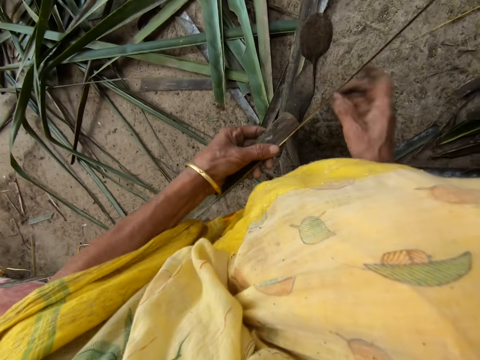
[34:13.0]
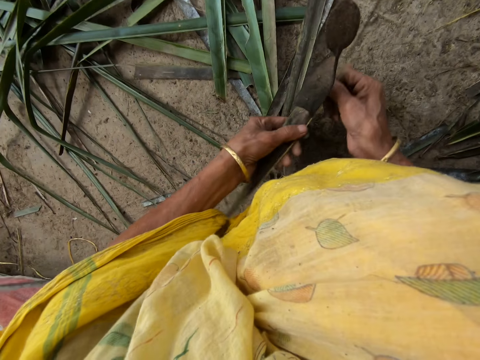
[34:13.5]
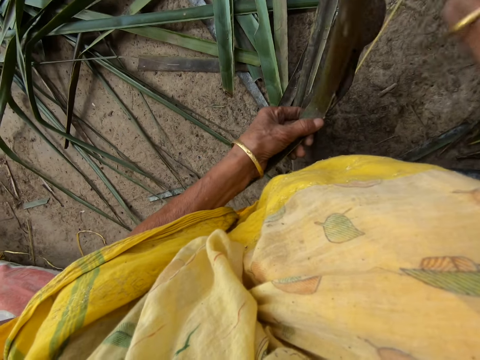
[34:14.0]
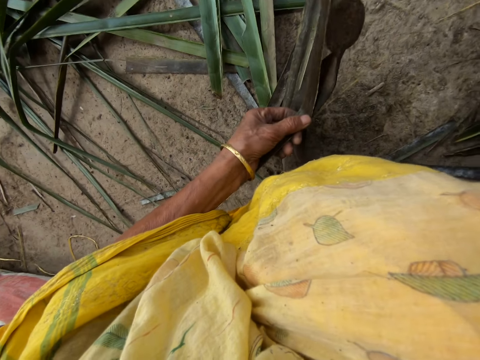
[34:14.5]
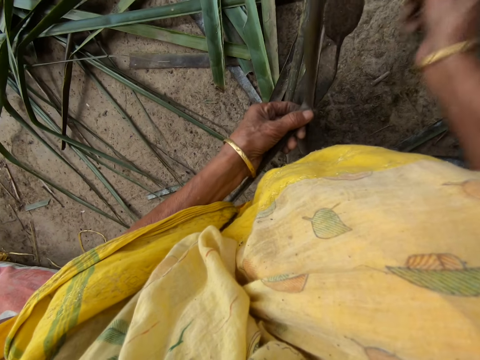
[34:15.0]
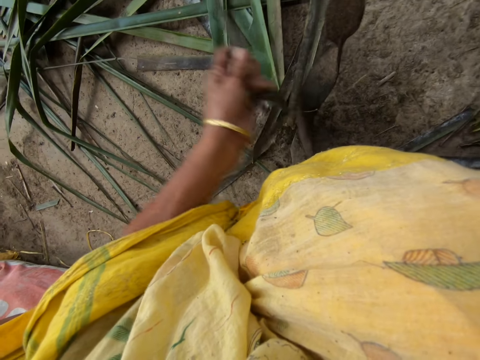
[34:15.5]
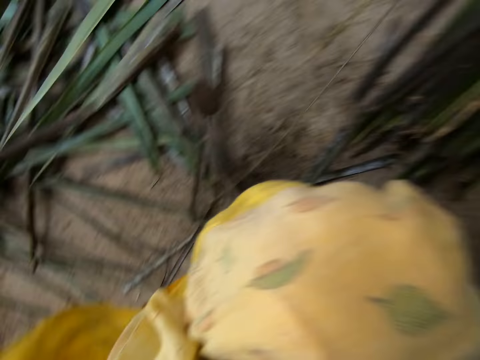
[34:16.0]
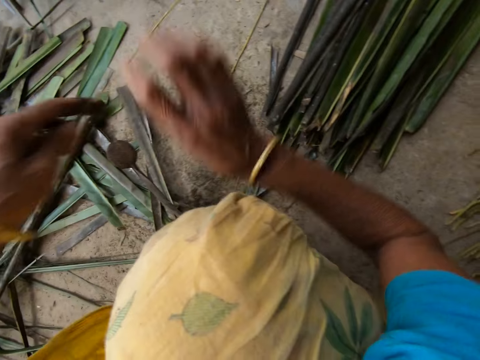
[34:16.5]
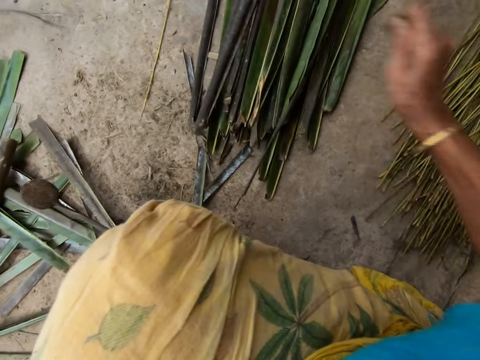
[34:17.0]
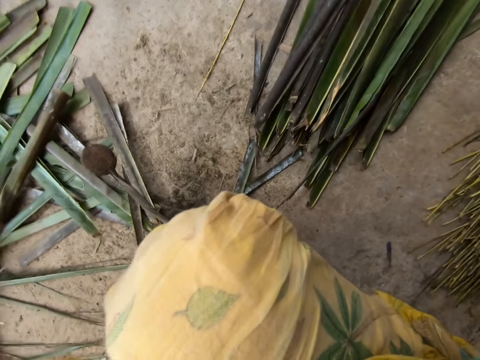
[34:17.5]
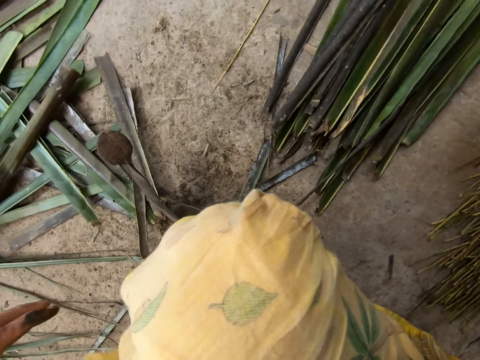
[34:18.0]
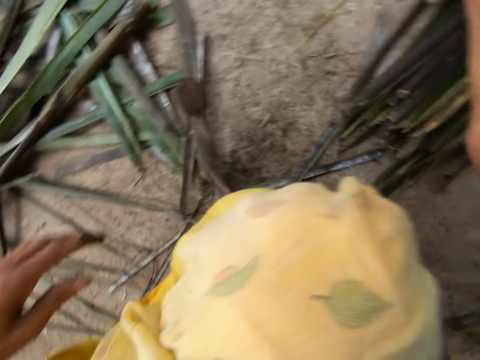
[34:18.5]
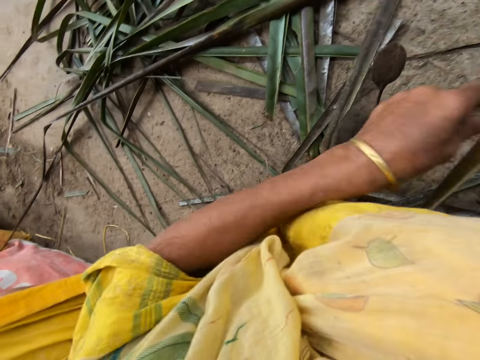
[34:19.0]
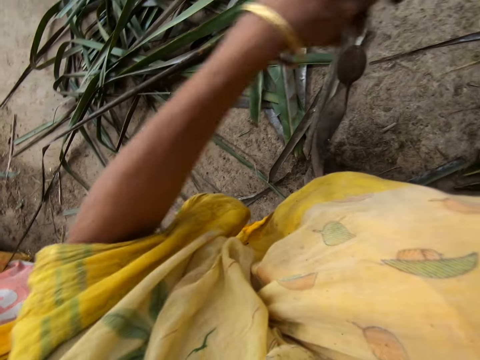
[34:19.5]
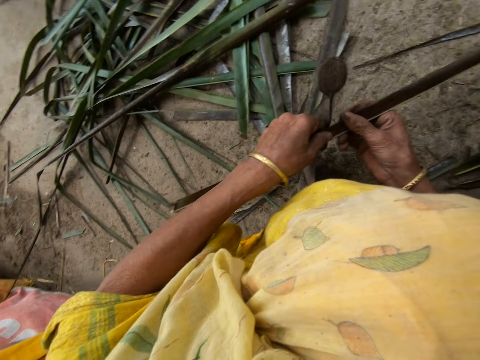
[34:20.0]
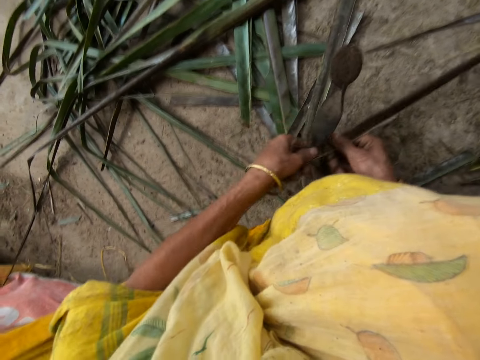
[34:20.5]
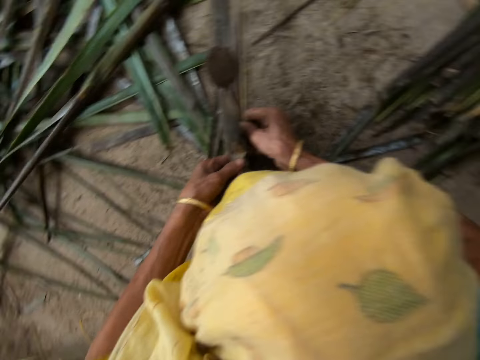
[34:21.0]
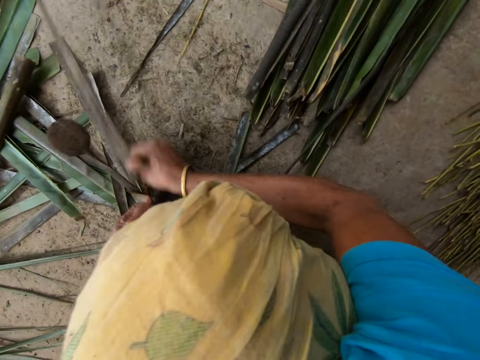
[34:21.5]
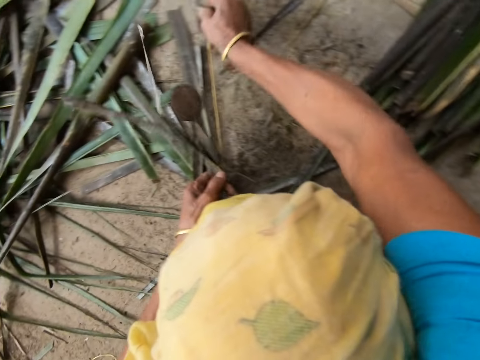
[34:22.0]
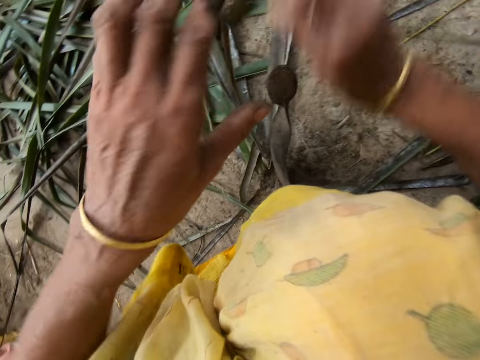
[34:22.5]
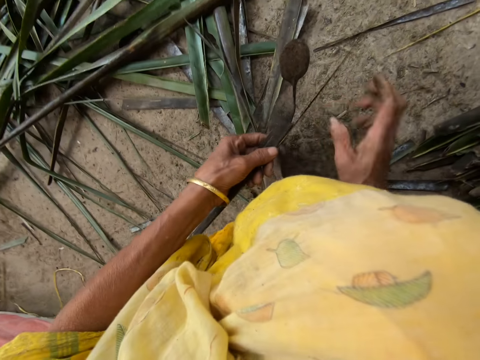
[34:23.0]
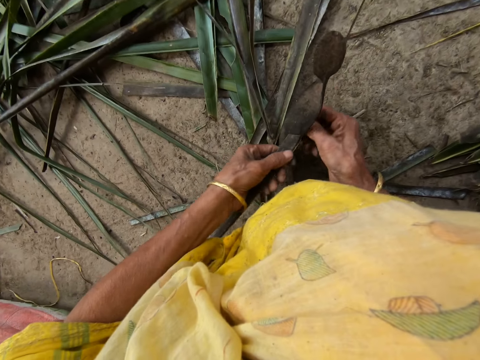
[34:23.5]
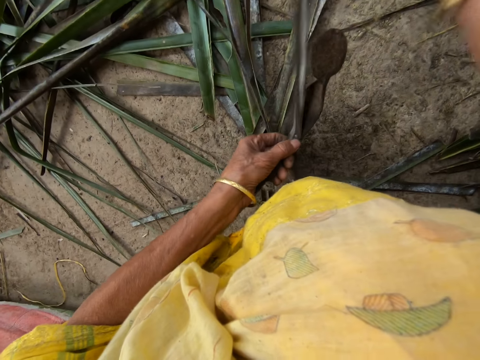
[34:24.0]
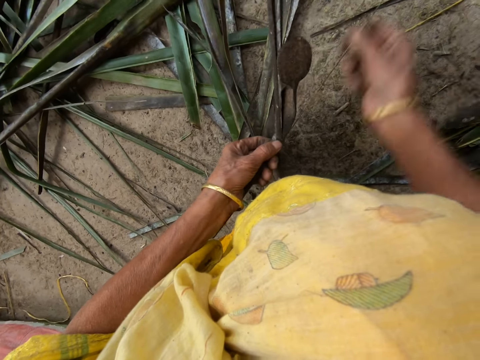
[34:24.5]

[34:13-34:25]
The camera wearer puts sisal on the left. She puts a small piece among others. She drops the stick on the floor with her right hand and picks up a leaflet from the floor with her right hand. She pierces the sisal. She trims the leaflet from a stick with the sharp-edged iron rod on the floor.

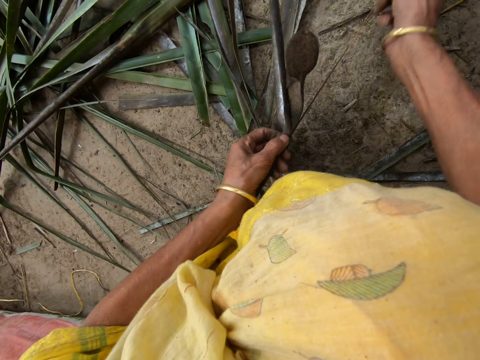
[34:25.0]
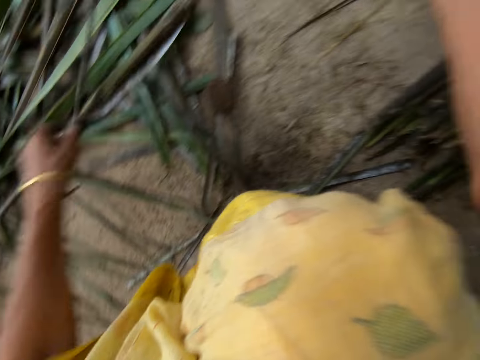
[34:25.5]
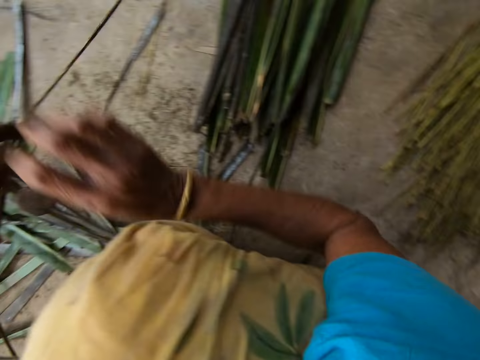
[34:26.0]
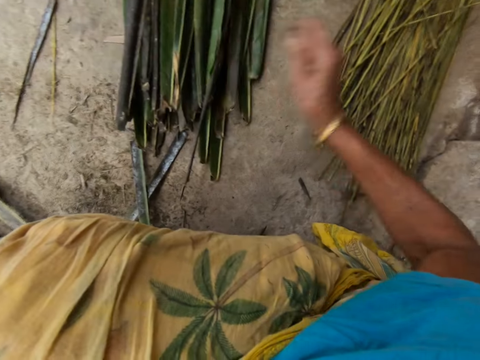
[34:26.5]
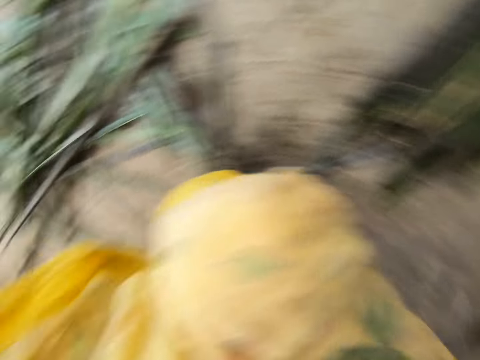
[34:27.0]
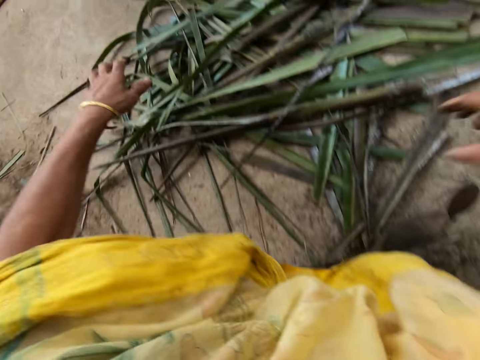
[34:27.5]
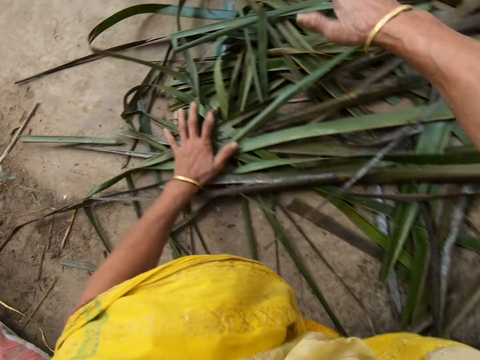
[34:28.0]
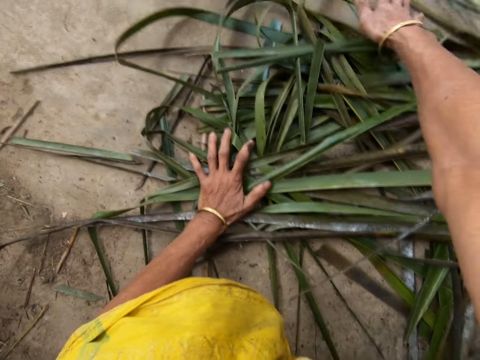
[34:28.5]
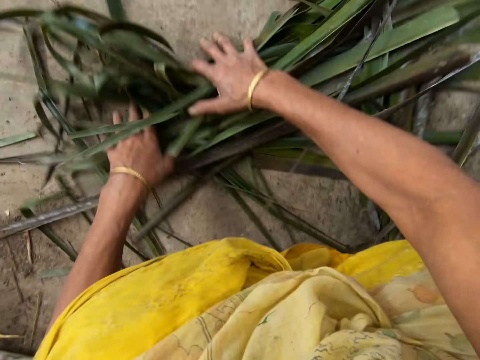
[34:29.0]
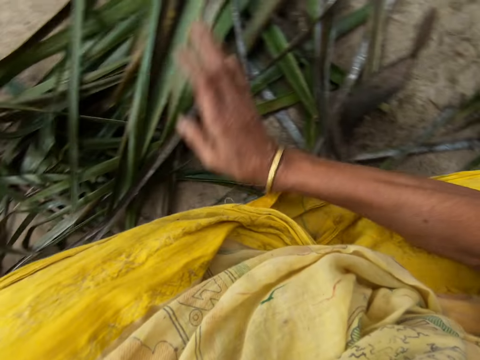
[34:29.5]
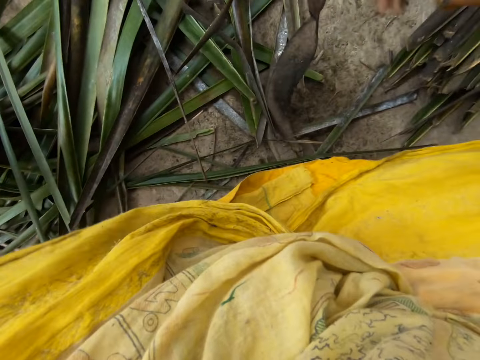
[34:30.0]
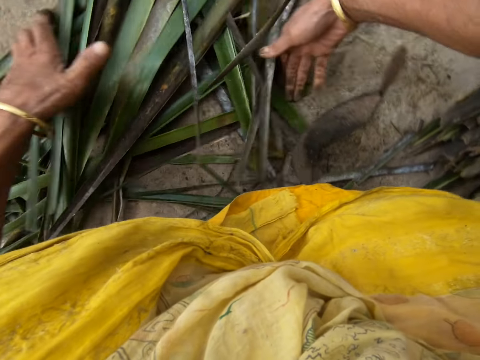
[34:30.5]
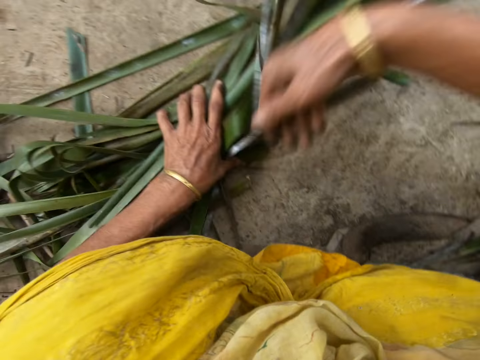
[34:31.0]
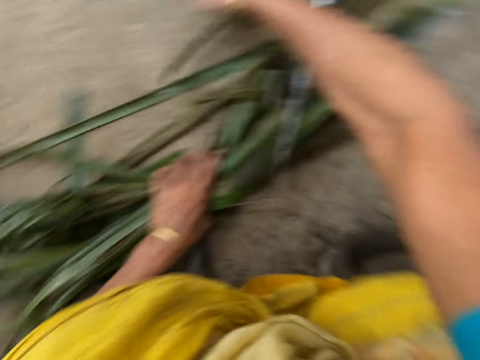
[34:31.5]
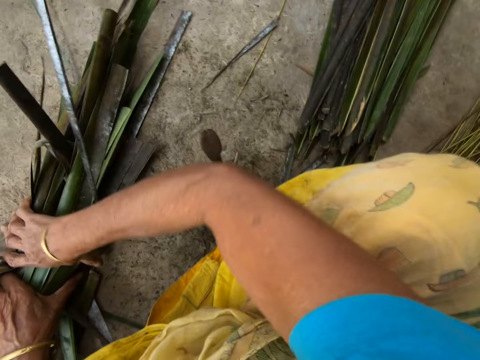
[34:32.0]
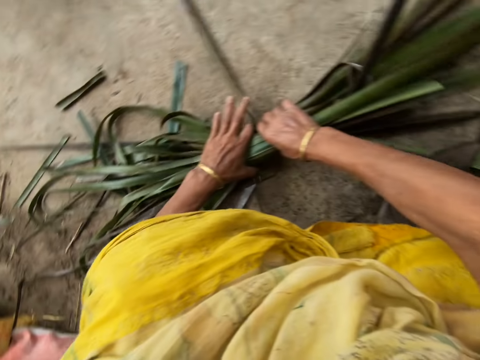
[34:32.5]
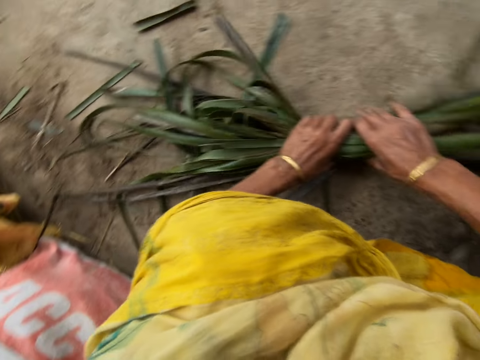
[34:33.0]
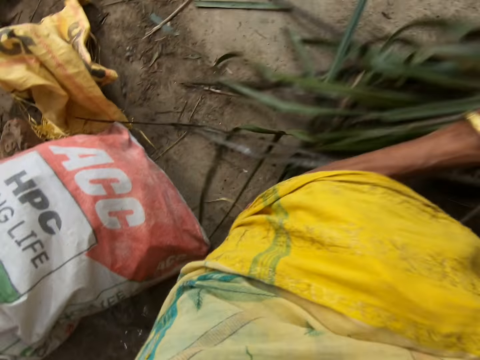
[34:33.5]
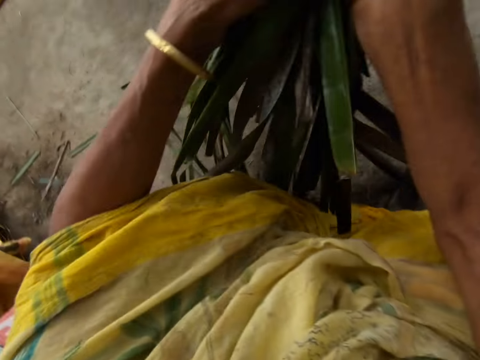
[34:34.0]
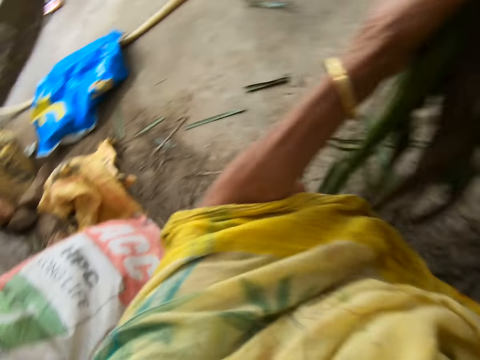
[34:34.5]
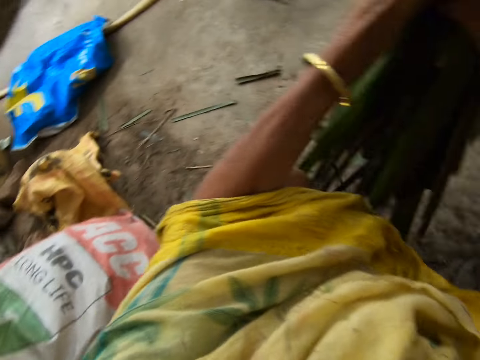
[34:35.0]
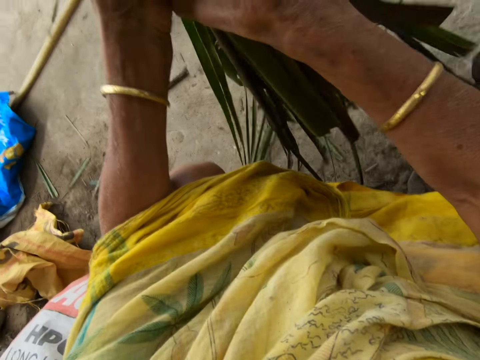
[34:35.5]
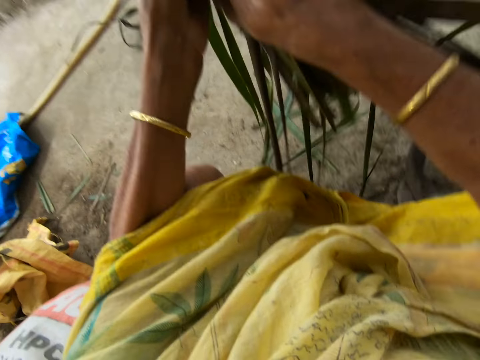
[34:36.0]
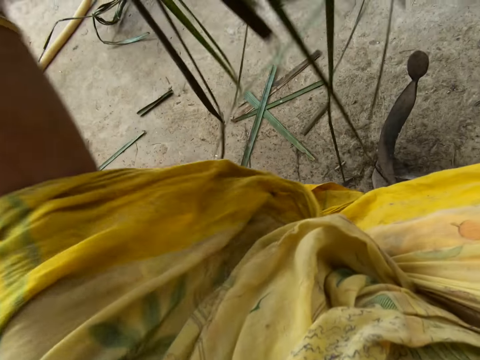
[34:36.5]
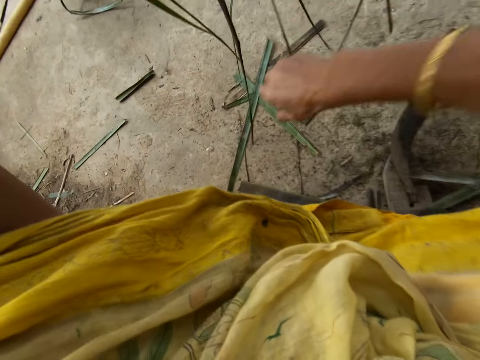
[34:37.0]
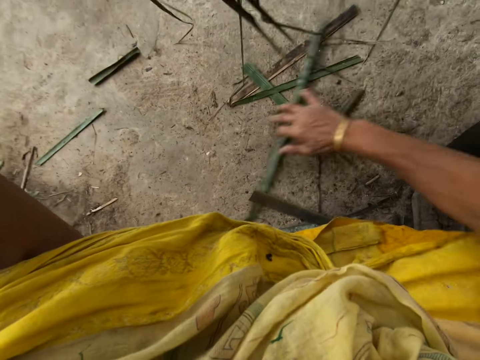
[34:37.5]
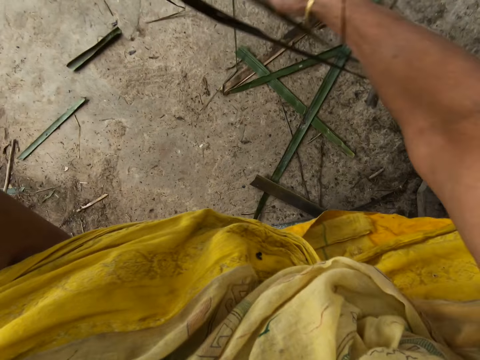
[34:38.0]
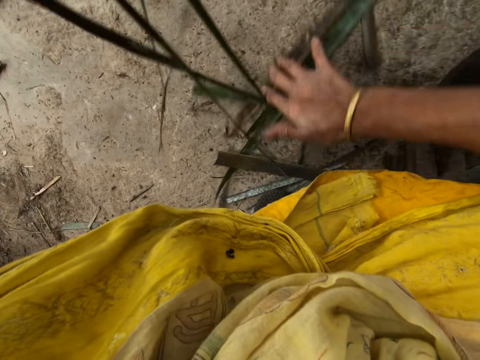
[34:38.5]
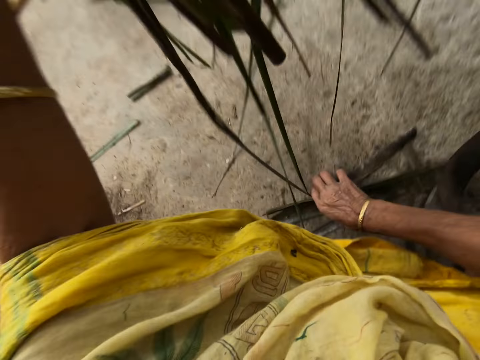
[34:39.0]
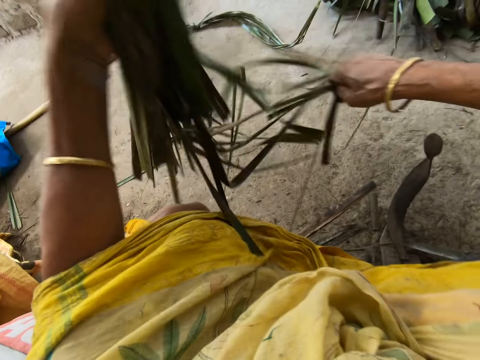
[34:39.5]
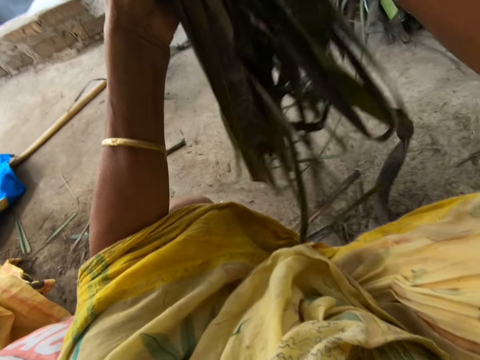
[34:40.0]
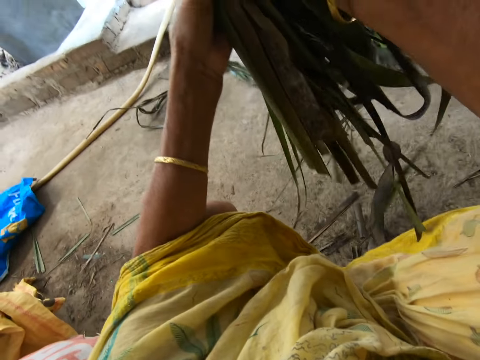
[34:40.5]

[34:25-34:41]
The camera wearer puts sisal on the left. She drops the stick on the floor with her right hand. She puts a small piece among others. She gathers the leaflets from the ground with both hands. She corrects the sisal.
